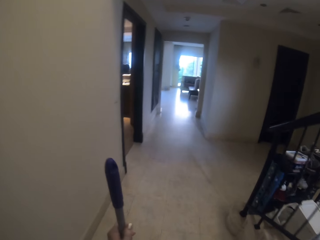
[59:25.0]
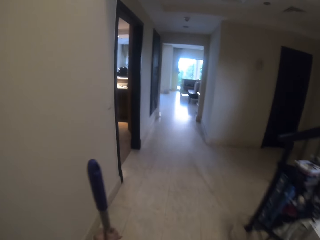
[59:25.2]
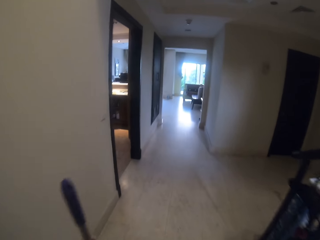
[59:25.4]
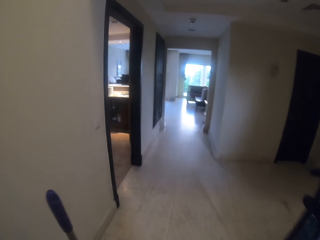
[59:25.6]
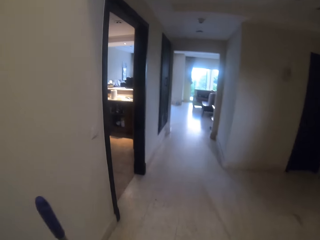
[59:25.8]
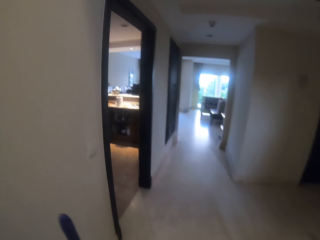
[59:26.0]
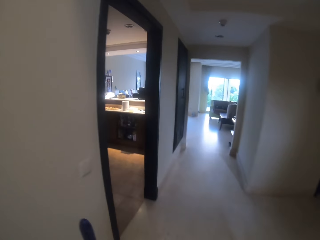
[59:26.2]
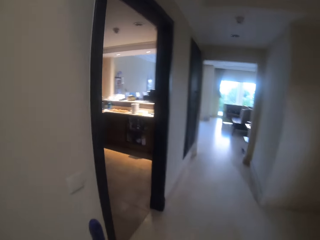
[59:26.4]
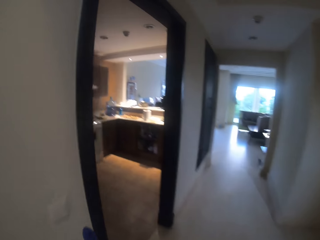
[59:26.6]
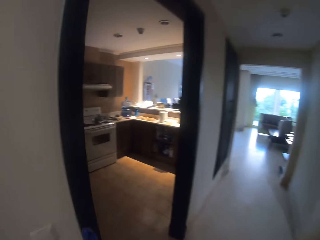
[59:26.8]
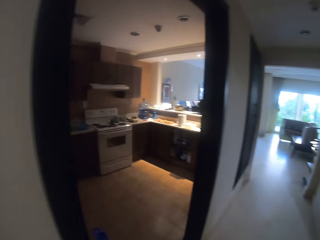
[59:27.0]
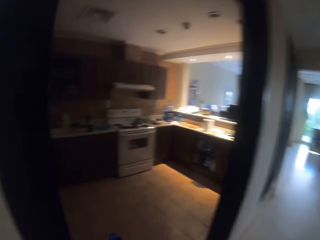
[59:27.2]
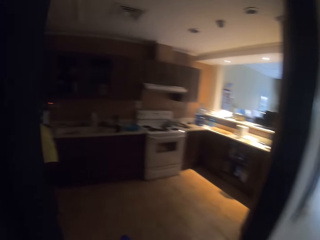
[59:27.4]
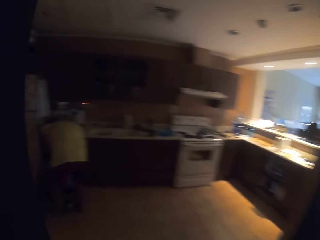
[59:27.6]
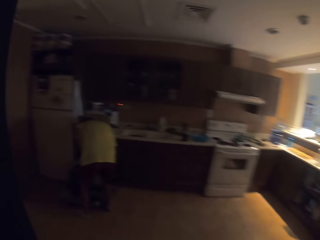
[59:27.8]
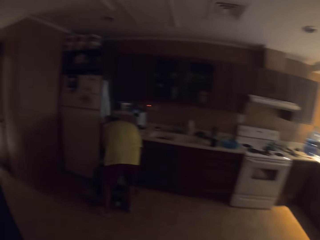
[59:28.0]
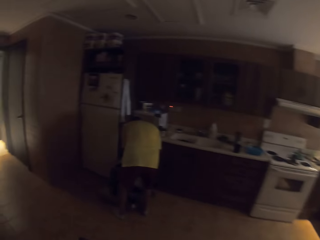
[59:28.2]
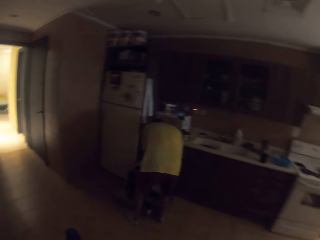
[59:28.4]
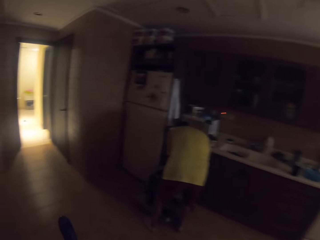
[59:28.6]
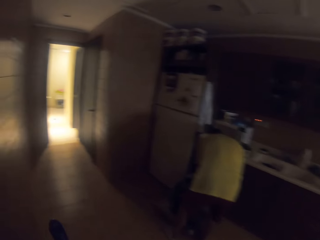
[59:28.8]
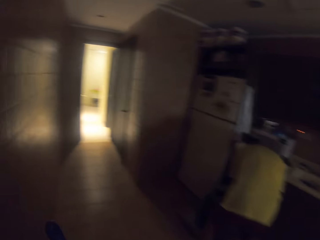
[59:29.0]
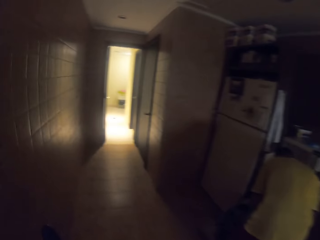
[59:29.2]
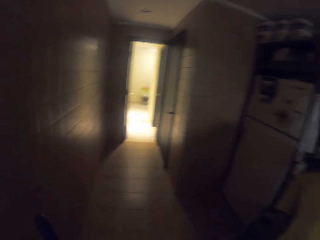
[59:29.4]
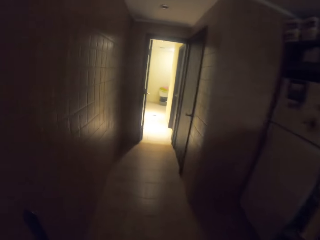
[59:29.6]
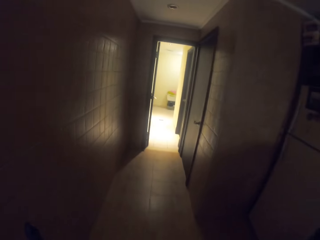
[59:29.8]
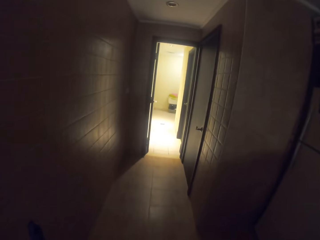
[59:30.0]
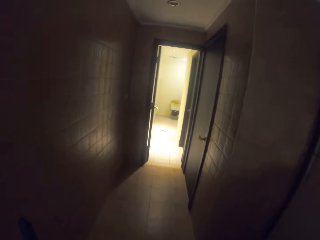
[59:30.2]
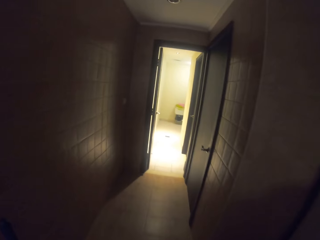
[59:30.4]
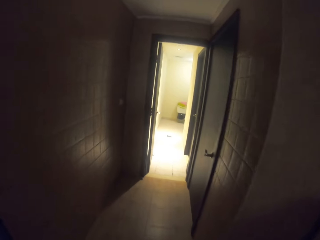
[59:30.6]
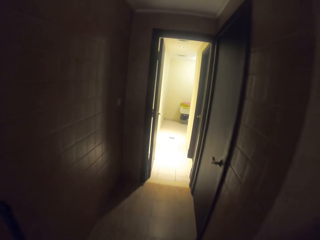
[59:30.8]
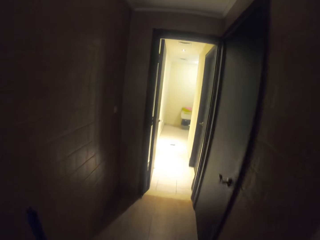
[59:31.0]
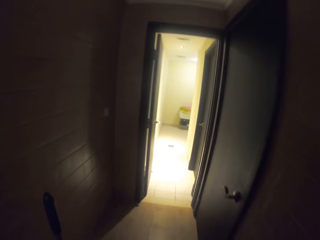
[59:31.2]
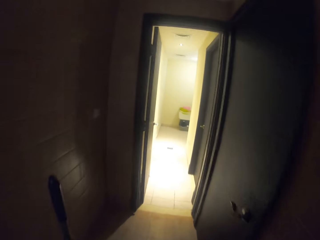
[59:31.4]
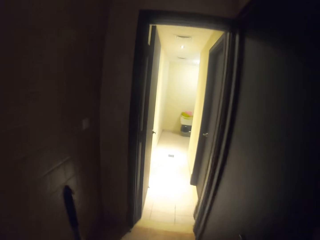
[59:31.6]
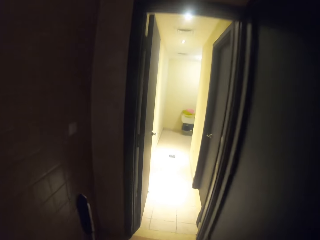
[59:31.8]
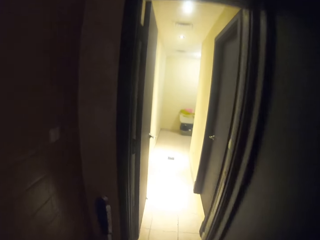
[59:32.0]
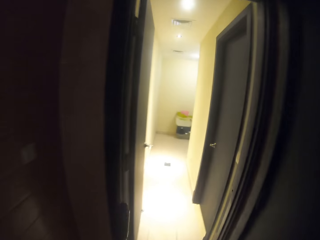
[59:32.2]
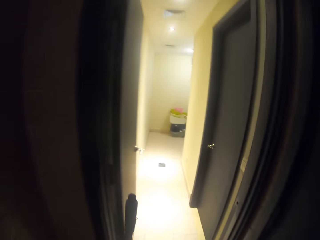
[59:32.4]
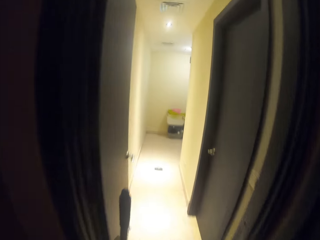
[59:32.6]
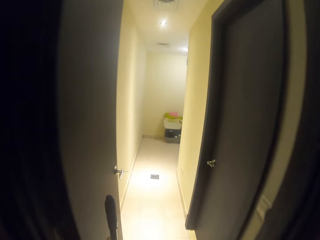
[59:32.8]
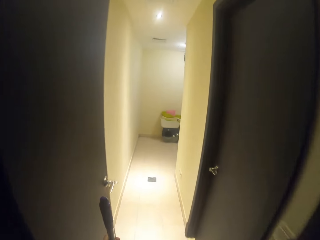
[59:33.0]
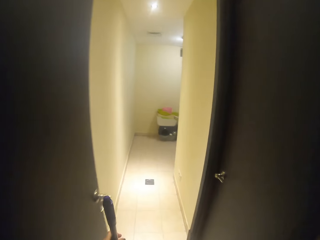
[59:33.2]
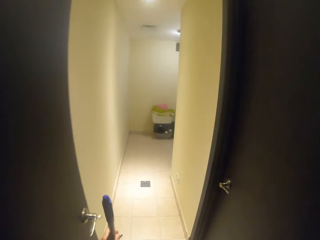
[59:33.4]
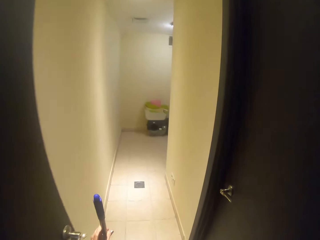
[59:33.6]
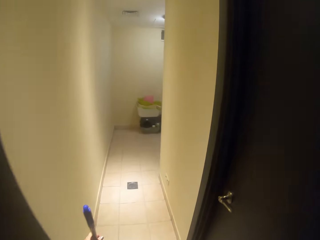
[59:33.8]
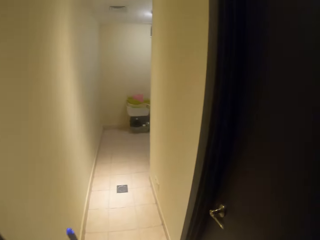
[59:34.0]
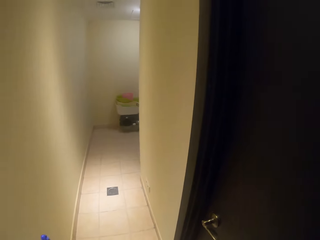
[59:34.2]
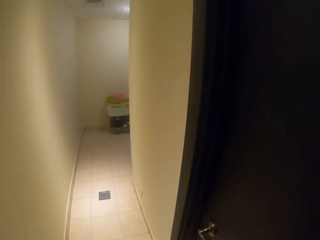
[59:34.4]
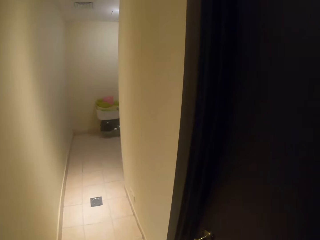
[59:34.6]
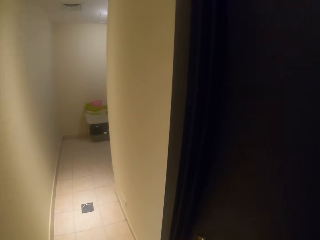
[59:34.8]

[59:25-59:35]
The camera wearer walks around the house. They walk in the kitchen. They walk along the kitchen corridor.

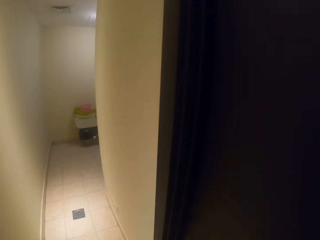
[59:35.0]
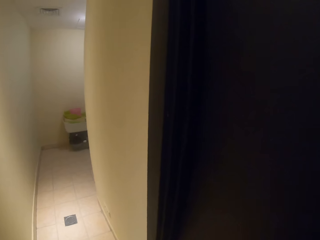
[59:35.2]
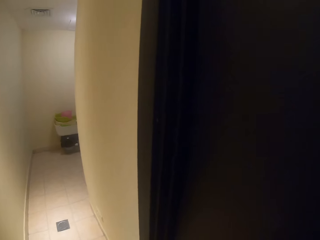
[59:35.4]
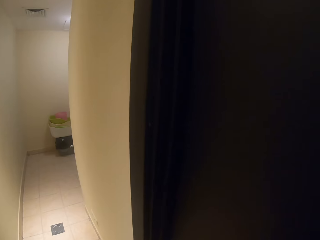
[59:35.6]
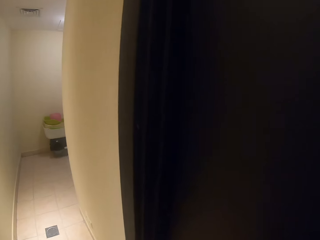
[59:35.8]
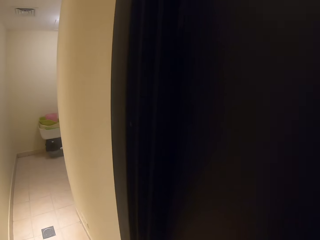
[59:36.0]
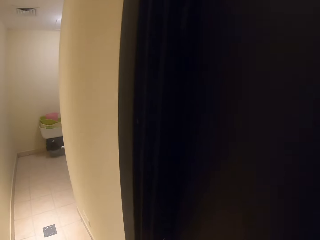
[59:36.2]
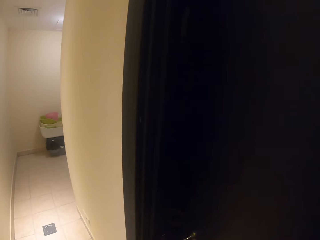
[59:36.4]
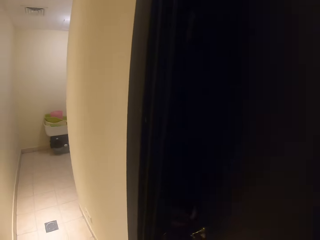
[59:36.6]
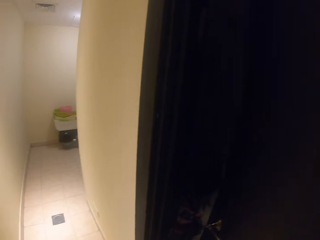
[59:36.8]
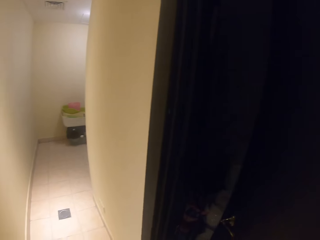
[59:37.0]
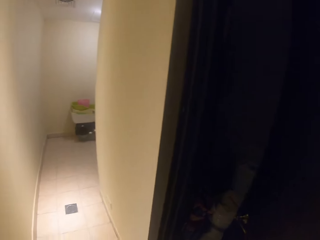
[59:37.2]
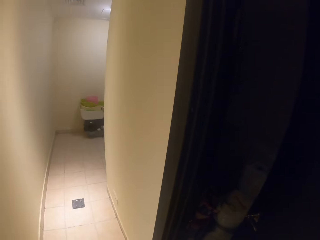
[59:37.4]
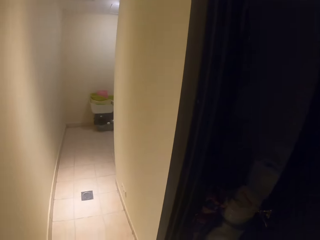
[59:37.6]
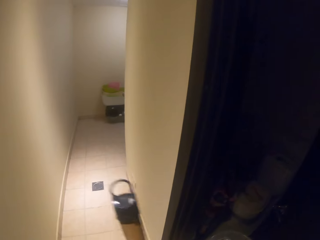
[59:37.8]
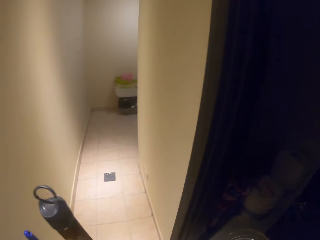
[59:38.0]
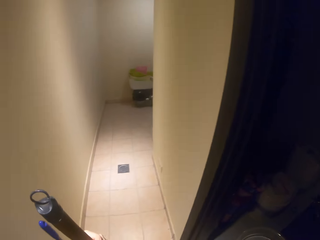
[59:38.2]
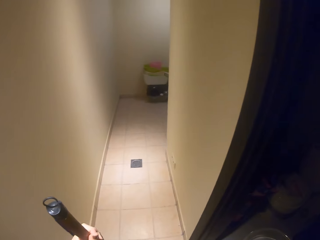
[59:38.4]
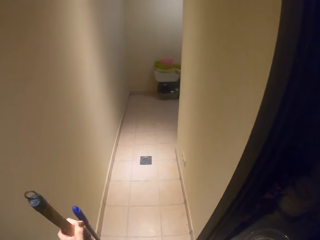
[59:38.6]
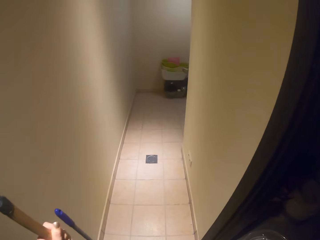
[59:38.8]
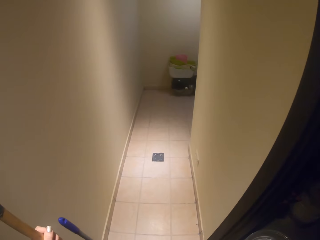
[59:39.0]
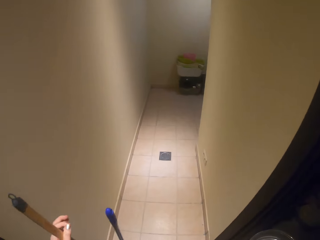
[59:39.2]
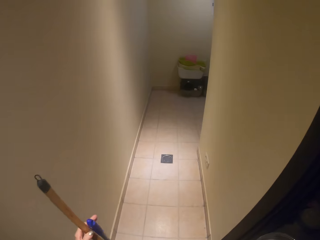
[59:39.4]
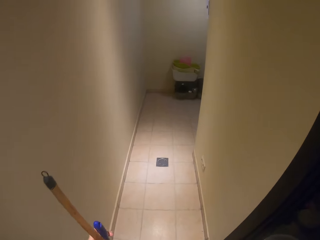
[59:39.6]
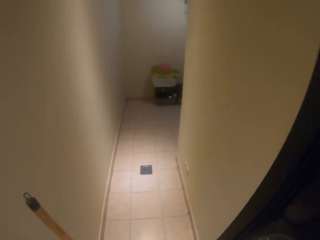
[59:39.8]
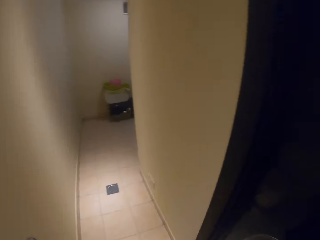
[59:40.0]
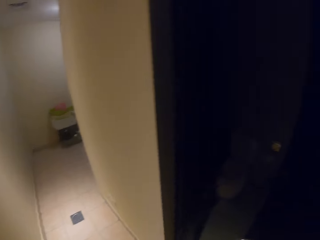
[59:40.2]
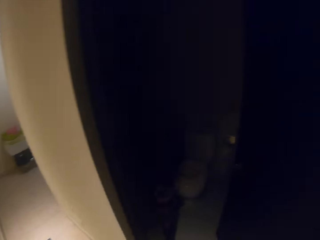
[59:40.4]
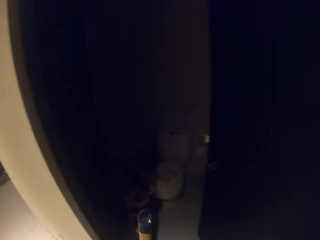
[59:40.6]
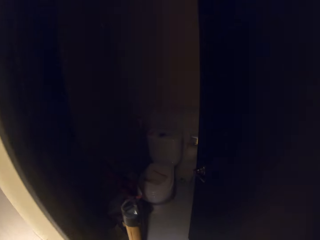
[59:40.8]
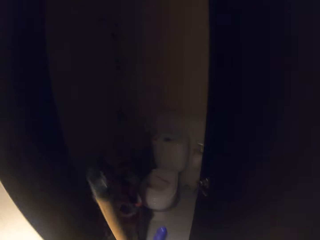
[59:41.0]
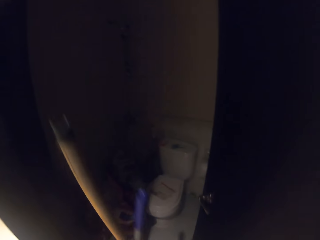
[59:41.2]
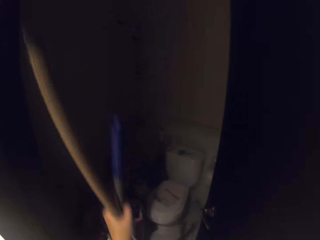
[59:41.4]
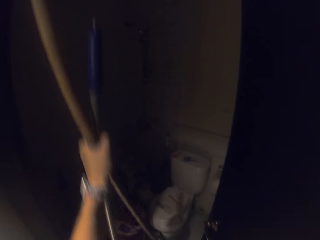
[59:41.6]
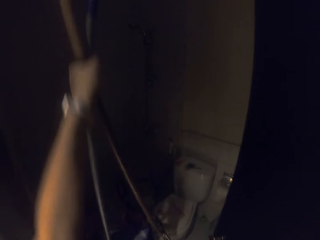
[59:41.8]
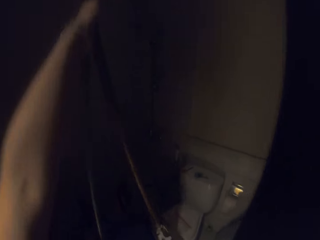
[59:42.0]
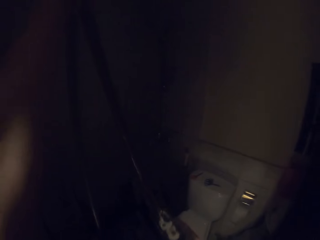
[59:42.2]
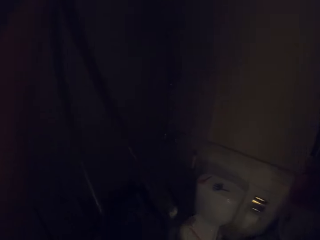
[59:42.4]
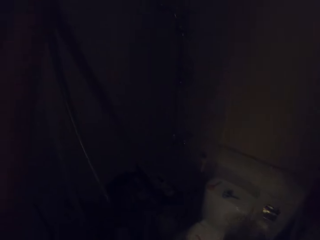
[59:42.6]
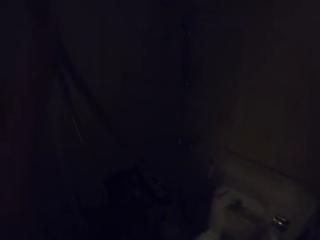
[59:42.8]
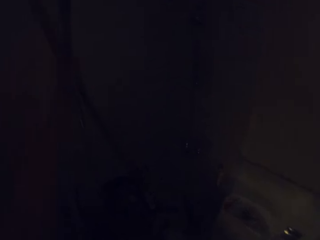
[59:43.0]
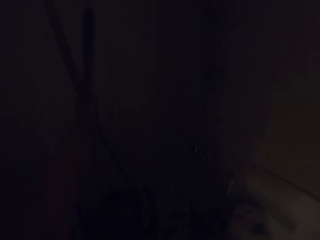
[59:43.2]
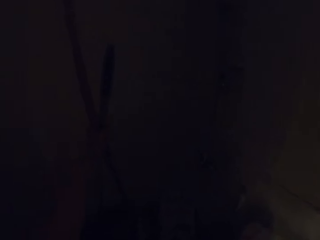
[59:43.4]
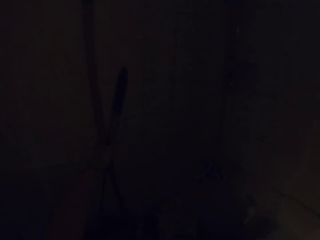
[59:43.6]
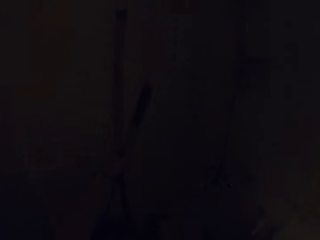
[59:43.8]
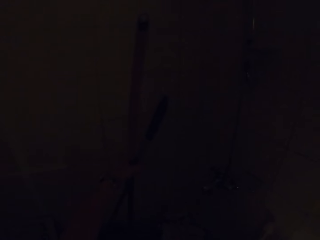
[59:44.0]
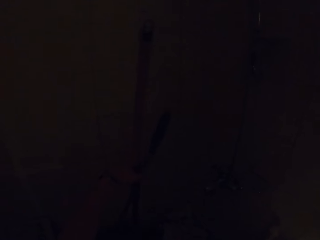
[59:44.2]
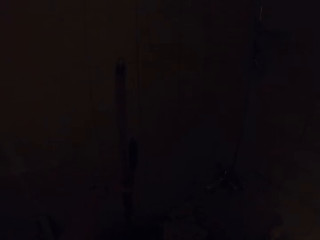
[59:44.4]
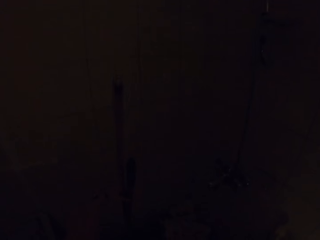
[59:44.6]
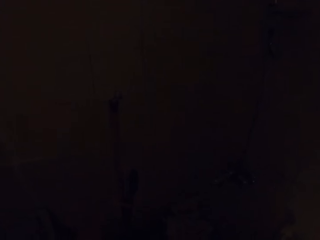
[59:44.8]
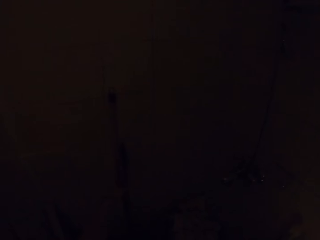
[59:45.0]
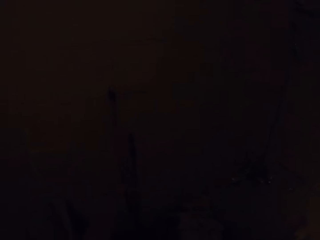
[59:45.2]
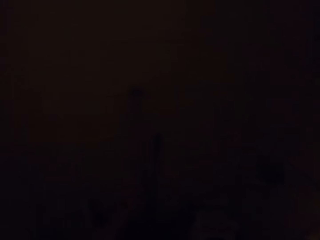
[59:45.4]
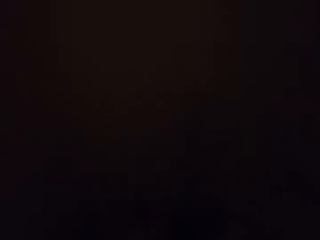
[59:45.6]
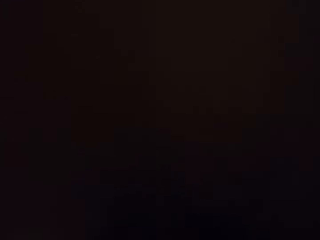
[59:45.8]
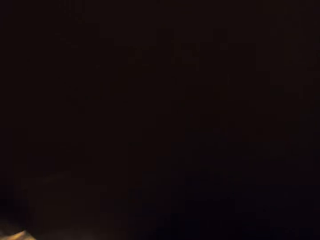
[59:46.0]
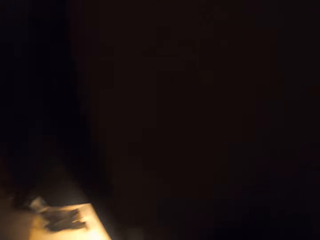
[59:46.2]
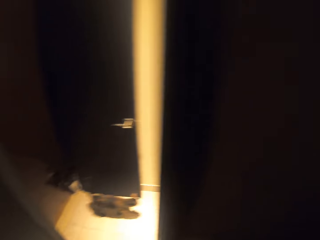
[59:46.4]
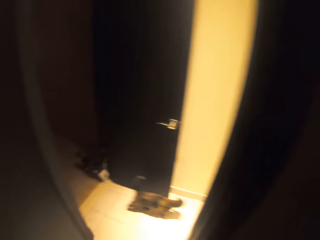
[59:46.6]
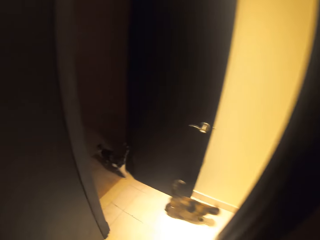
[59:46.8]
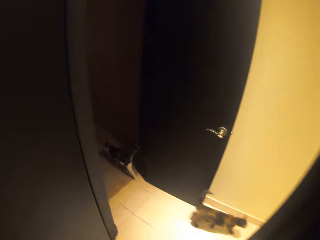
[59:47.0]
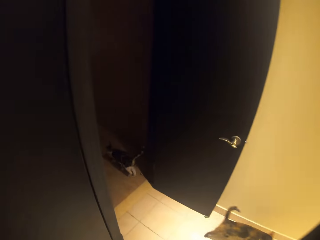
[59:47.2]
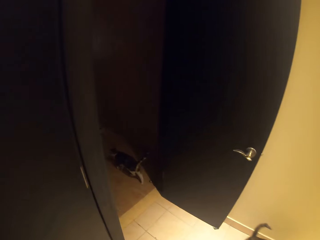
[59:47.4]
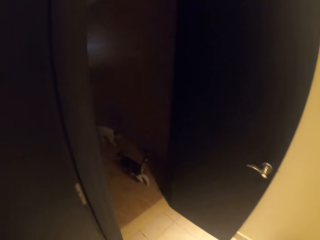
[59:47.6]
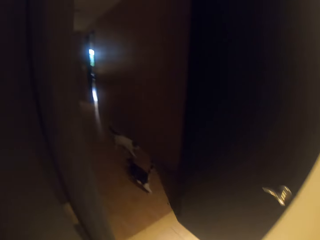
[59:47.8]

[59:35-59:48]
The camera wearer opens the store door. They put the broom and dustpan in the room.
